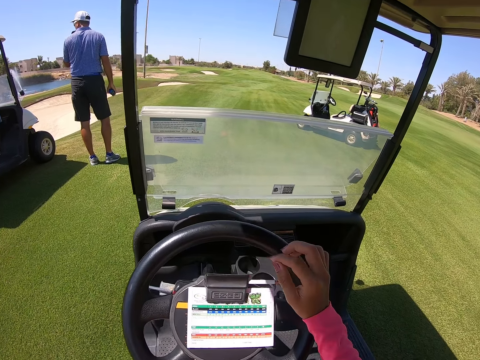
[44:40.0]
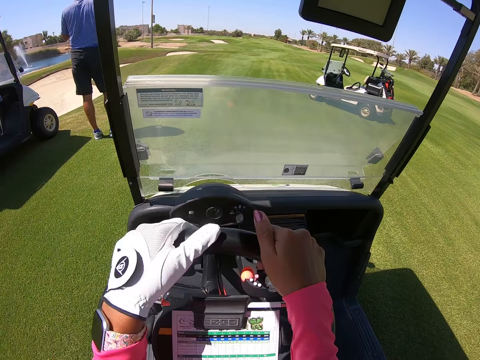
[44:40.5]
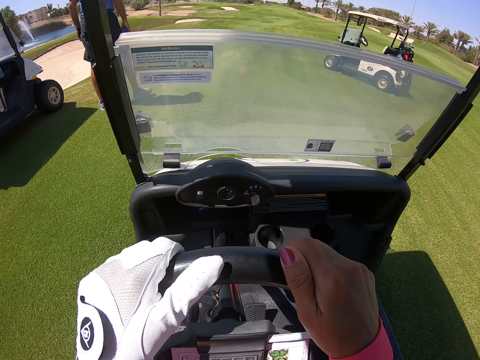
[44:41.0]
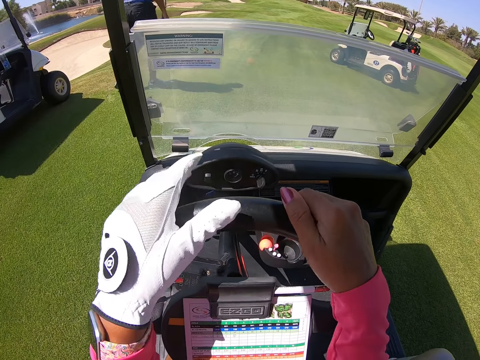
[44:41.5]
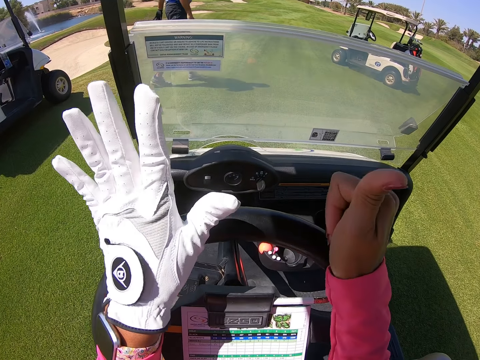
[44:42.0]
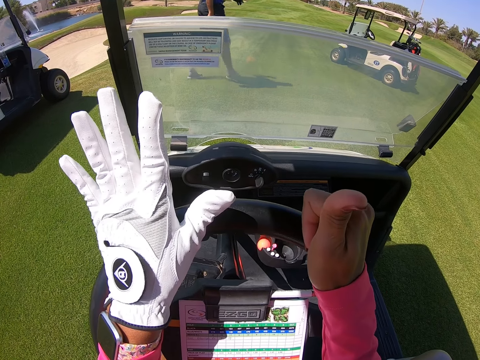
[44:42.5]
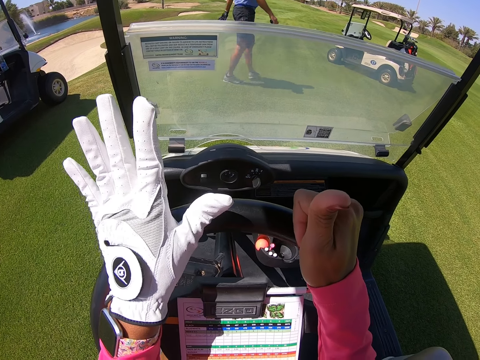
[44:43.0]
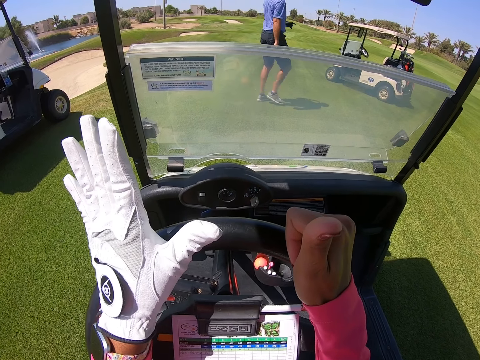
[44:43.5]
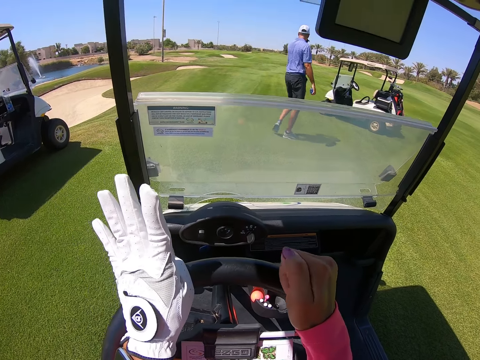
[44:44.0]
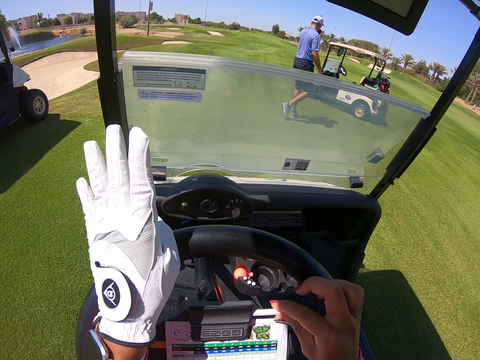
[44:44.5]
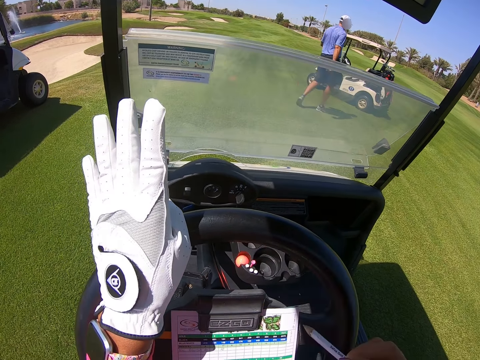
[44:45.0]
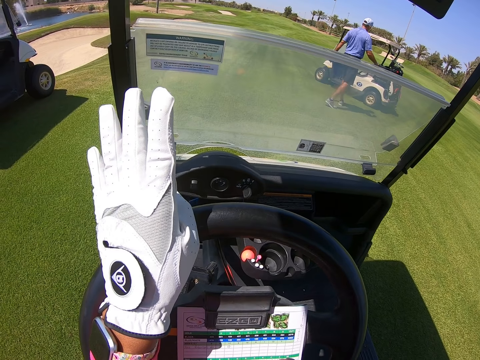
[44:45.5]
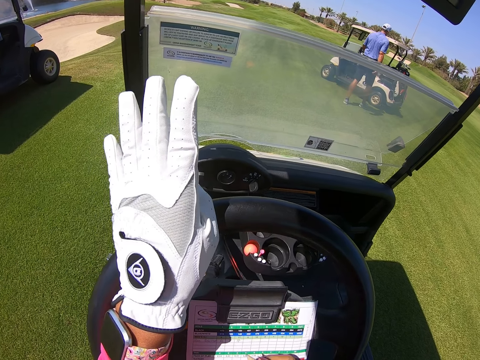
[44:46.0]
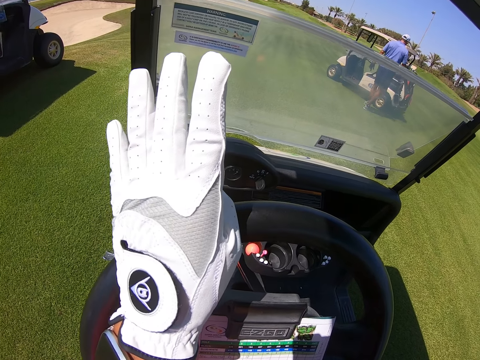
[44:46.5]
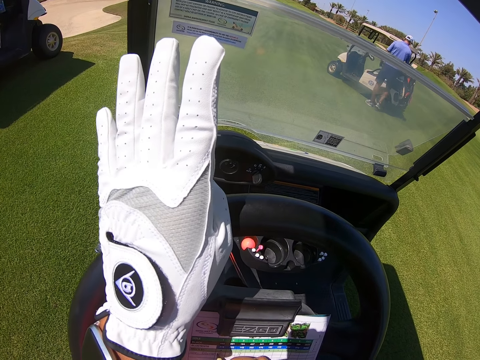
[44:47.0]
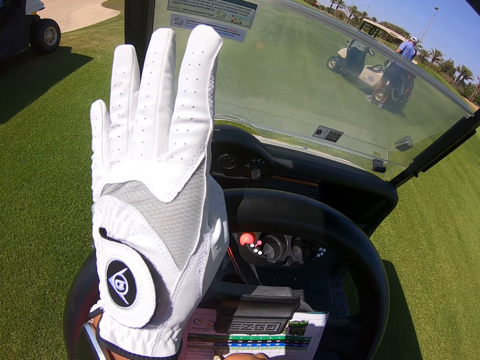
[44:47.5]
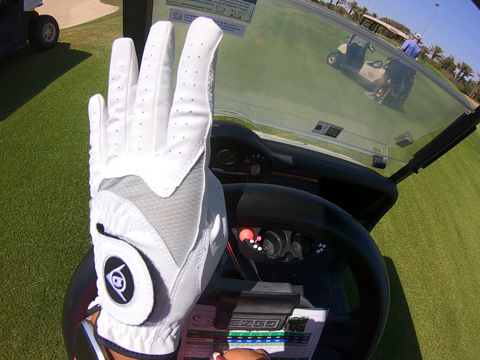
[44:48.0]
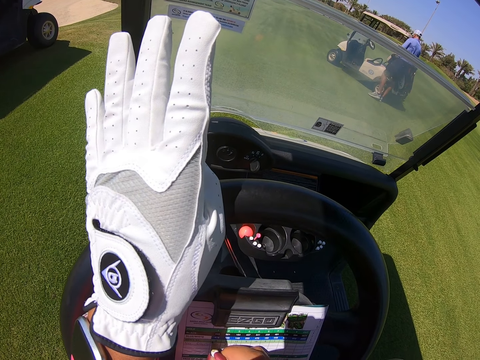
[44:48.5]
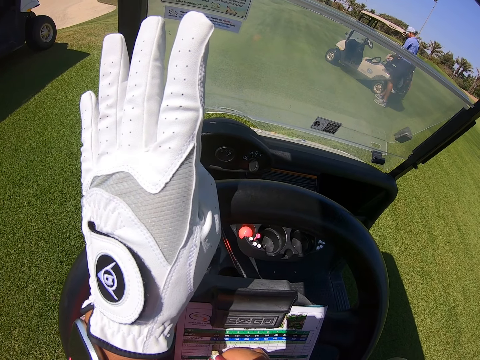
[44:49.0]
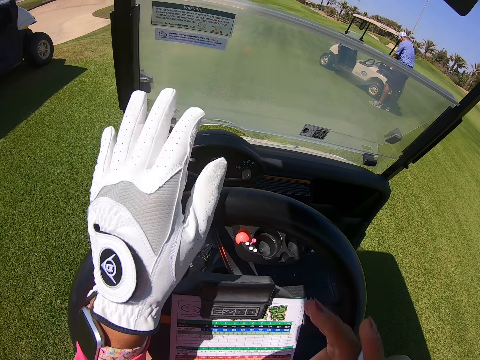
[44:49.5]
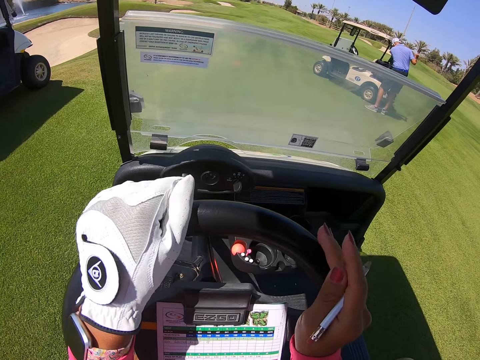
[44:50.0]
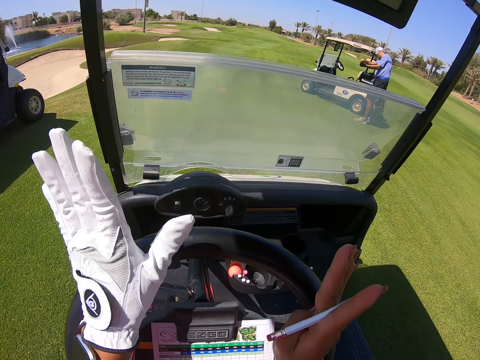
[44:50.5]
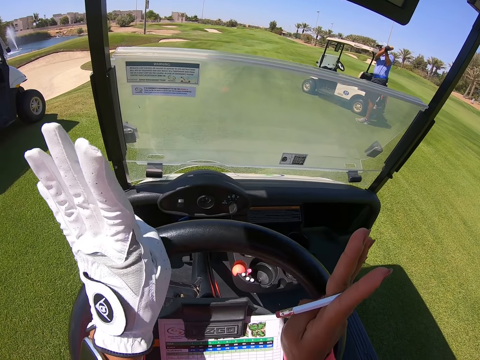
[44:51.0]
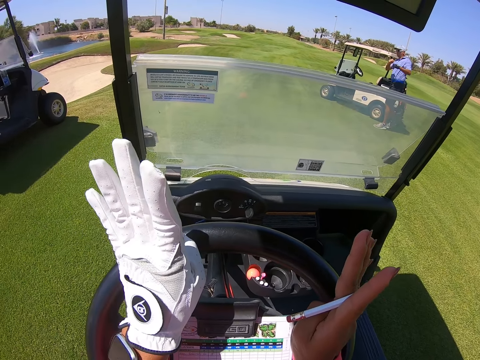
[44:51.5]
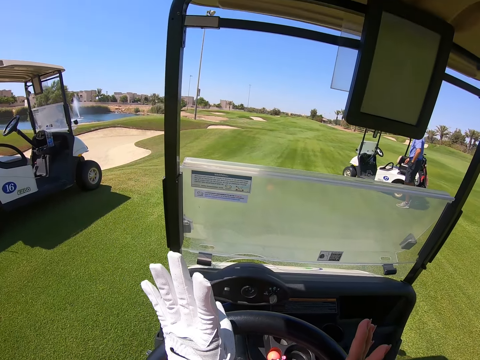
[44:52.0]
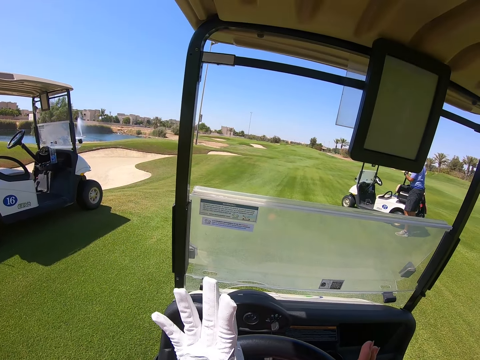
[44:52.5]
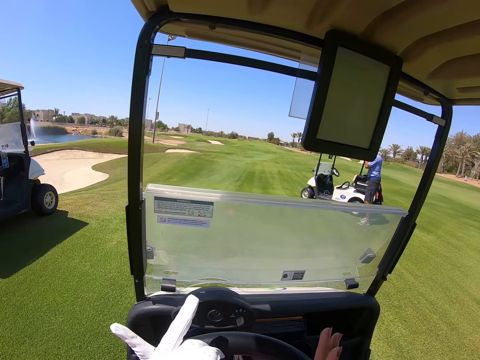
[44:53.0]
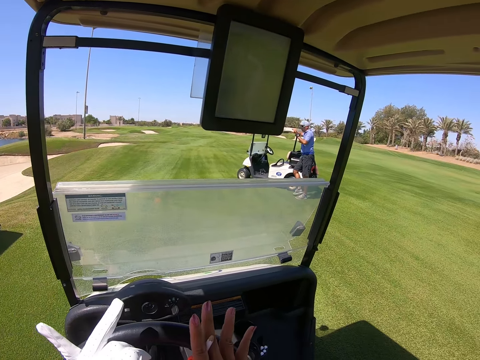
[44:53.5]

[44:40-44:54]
The camera wearer holds the steering wheel. They move their hands. They take a pen. They write on the card. They move their hands.

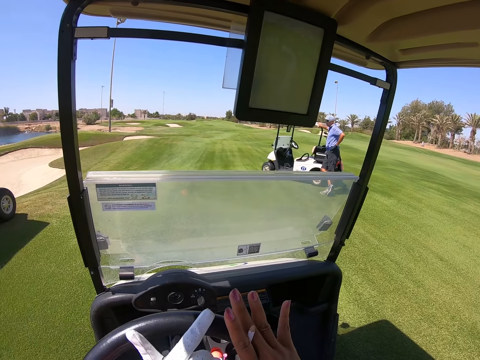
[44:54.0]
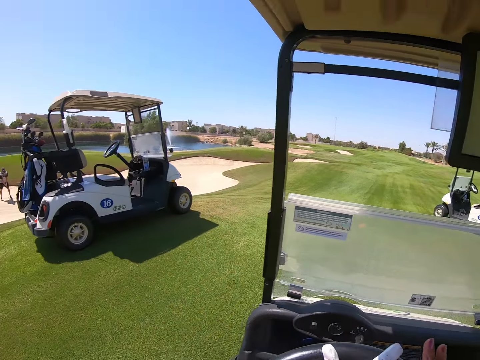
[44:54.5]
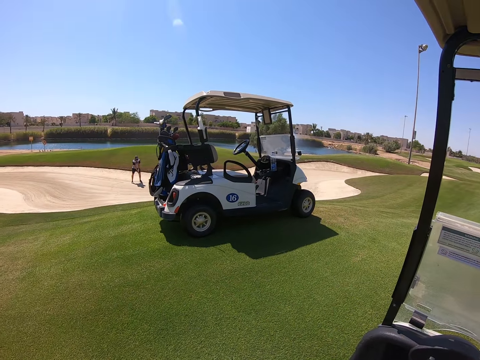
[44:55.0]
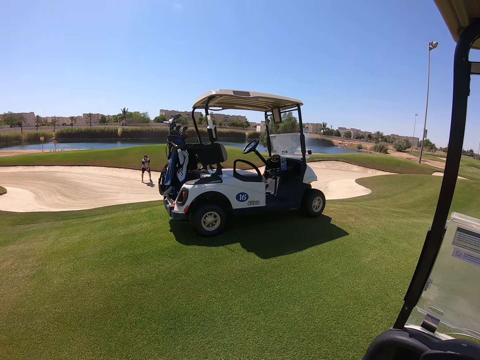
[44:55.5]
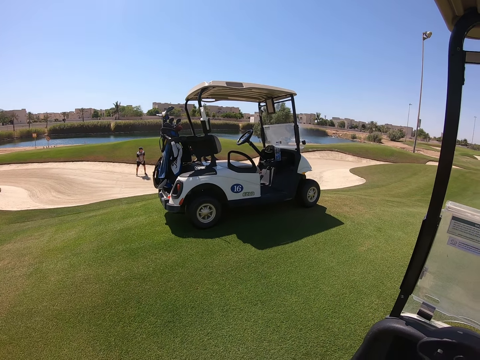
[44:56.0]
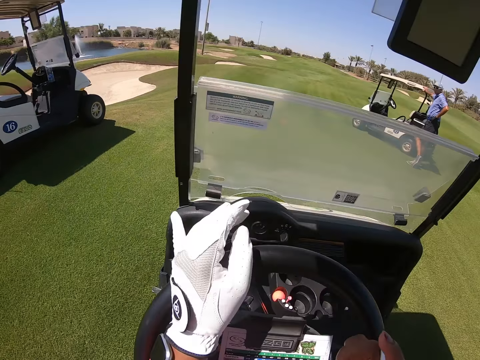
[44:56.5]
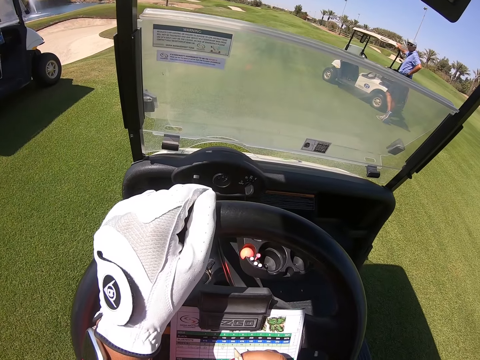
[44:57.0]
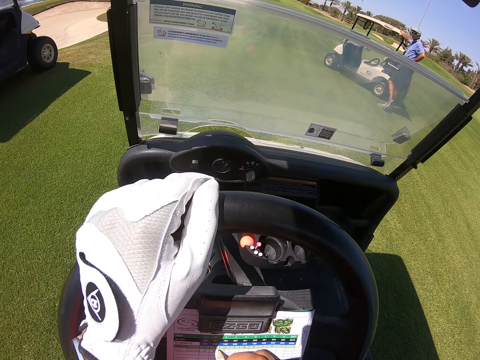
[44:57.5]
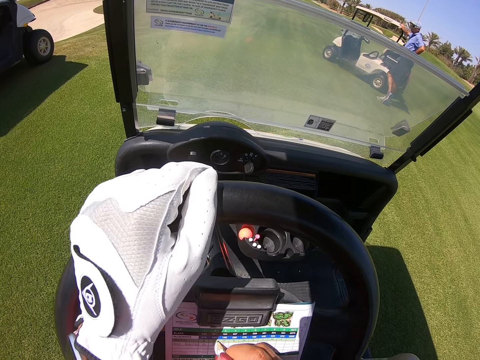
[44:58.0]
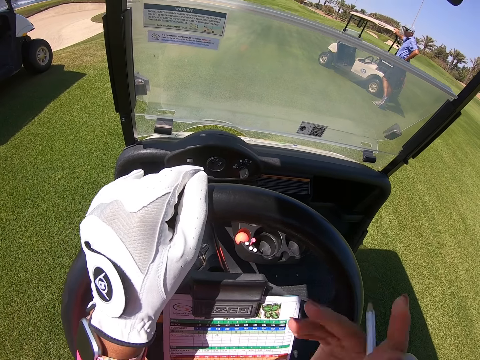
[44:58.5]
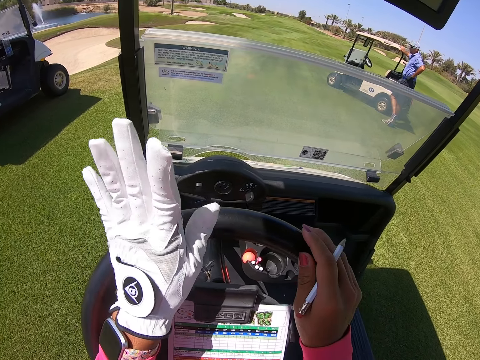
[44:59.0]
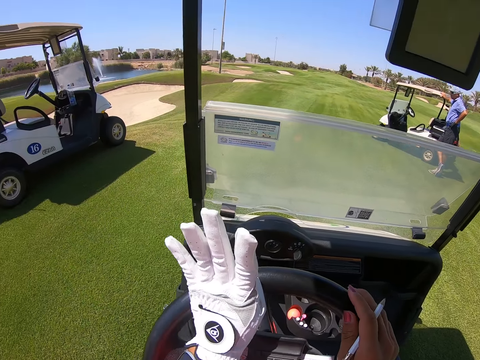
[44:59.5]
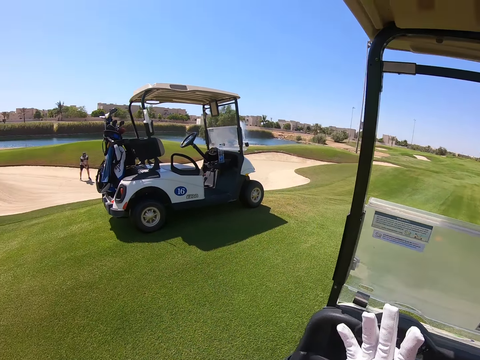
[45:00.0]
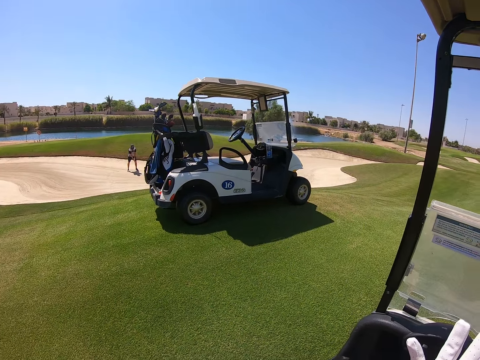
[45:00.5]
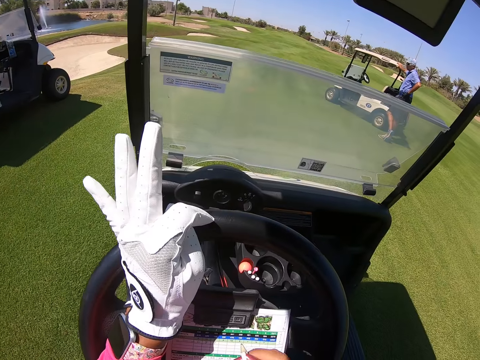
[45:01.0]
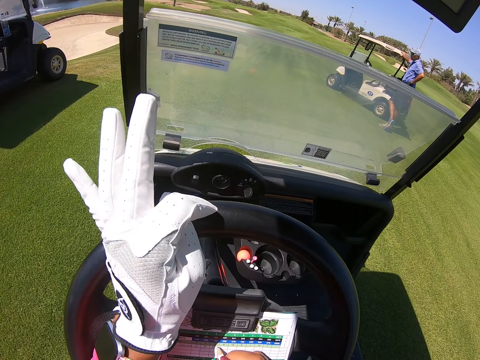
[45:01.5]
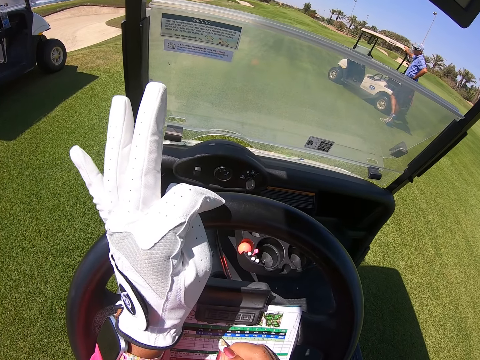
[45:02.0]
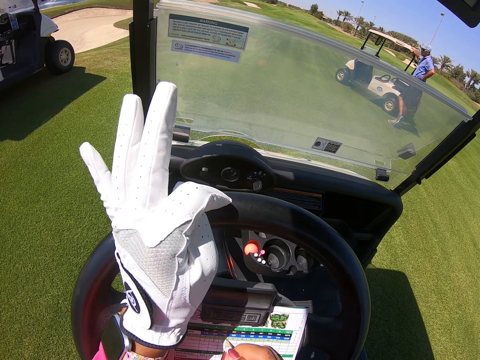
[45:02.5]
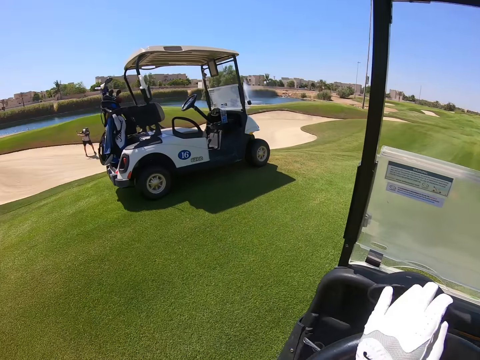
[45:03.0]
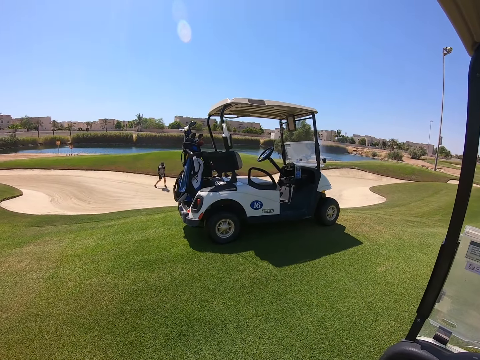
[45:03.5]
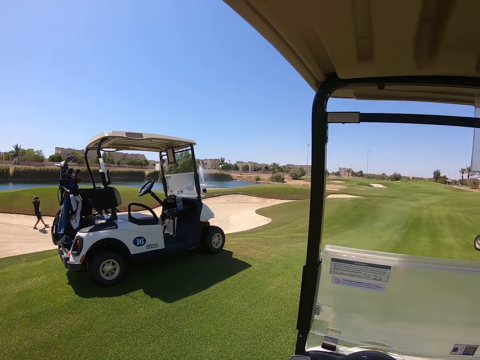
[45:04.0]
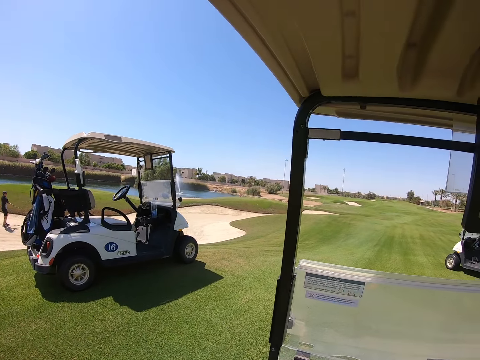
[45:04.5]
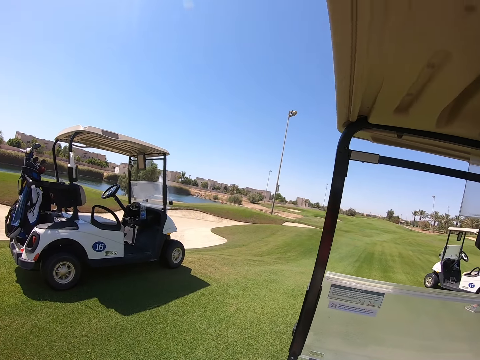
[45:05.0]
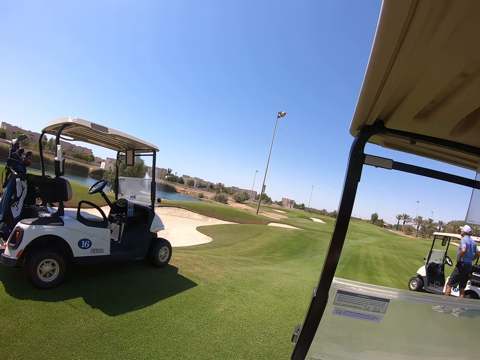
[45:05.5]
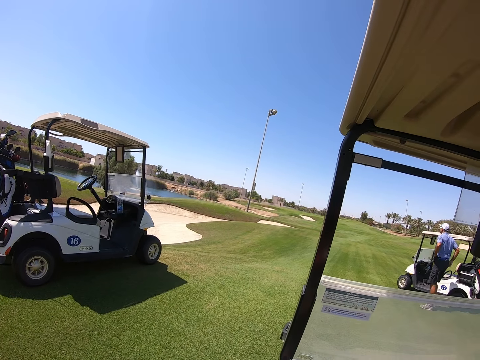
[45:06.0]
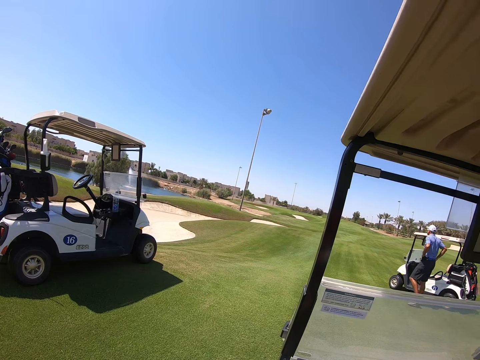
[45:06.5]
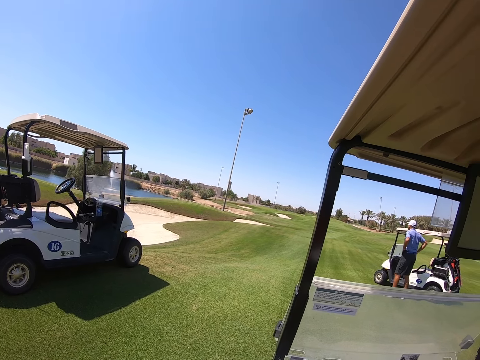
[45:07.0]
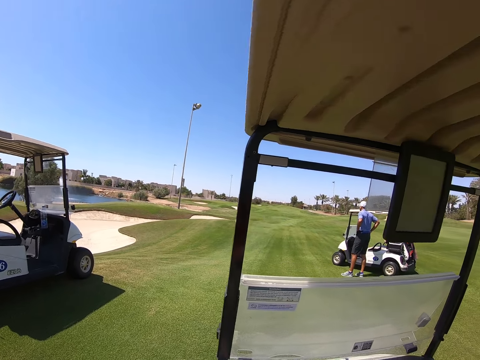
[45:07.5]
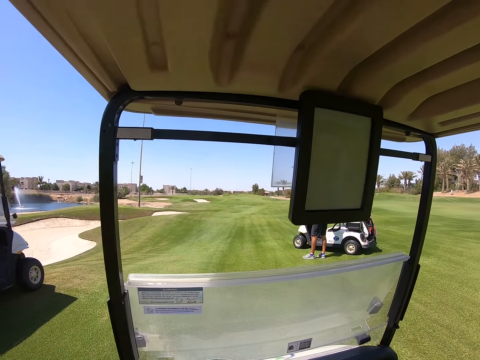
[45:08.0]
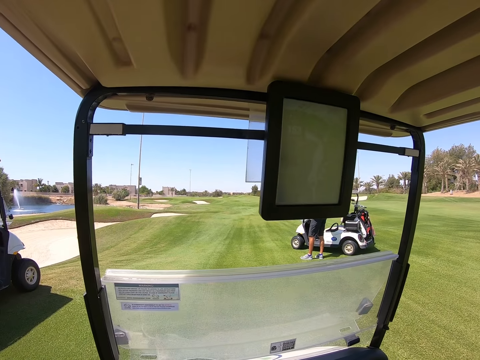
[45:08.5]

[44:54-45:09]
The camera wearer looks around. They write. They move their hands. They look around. They write. They look around.
